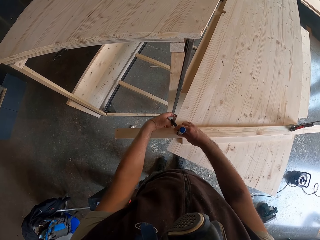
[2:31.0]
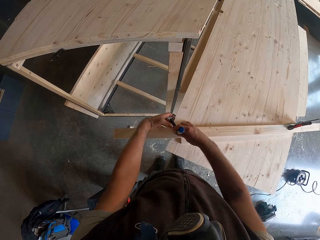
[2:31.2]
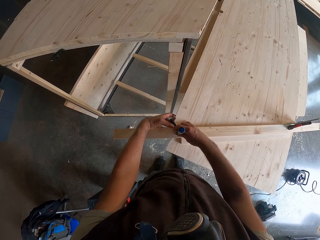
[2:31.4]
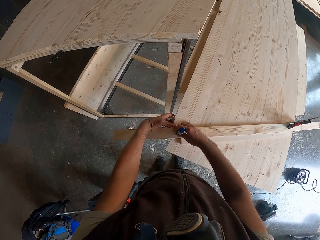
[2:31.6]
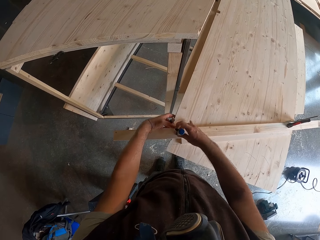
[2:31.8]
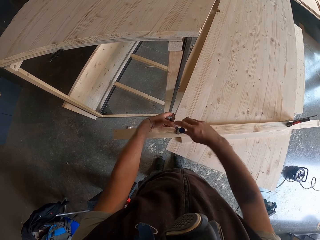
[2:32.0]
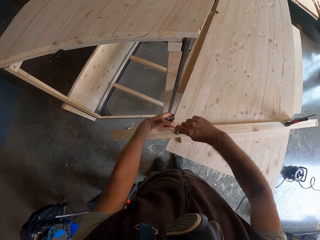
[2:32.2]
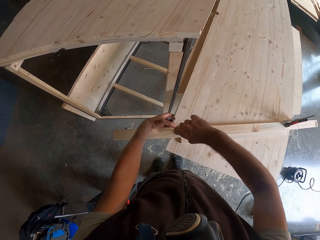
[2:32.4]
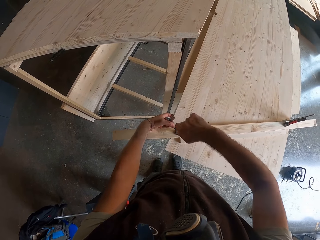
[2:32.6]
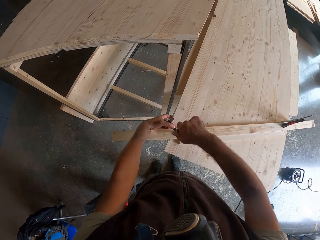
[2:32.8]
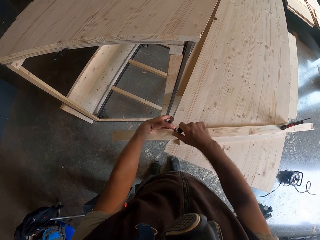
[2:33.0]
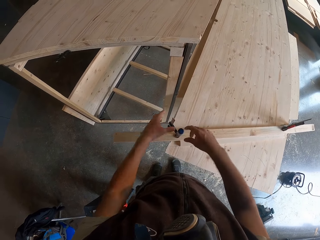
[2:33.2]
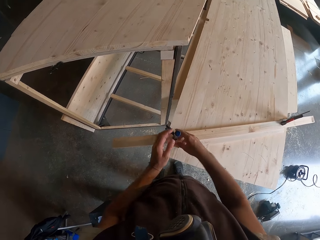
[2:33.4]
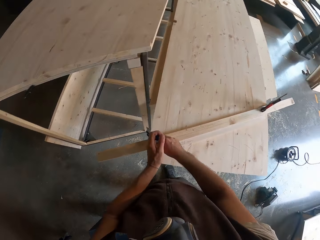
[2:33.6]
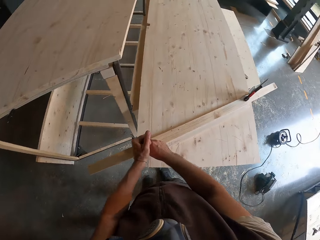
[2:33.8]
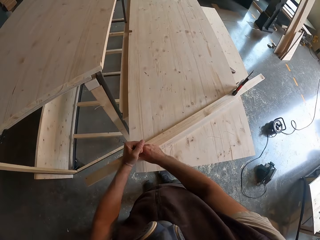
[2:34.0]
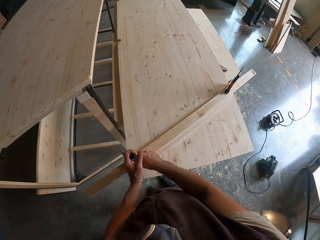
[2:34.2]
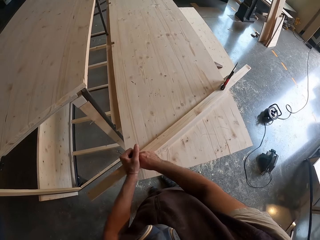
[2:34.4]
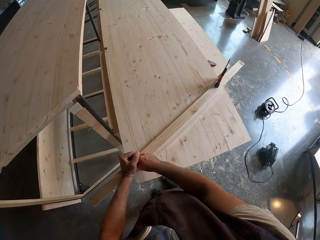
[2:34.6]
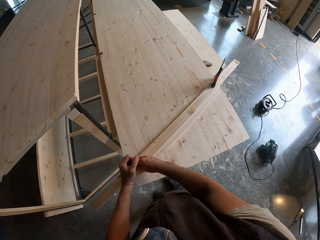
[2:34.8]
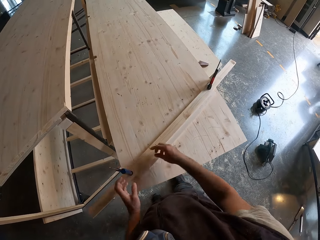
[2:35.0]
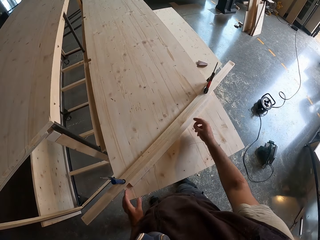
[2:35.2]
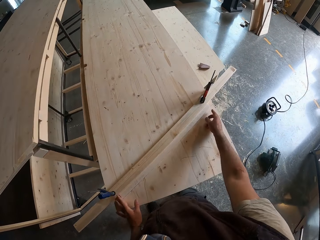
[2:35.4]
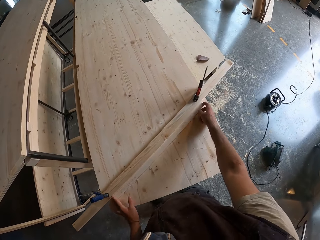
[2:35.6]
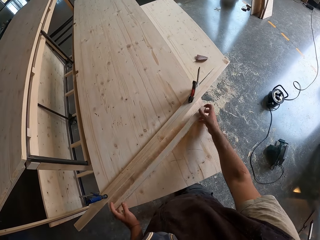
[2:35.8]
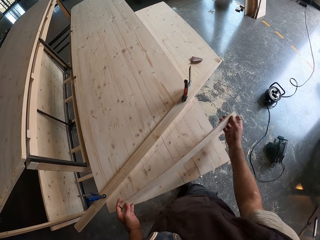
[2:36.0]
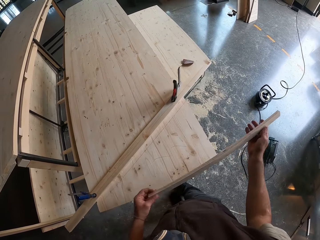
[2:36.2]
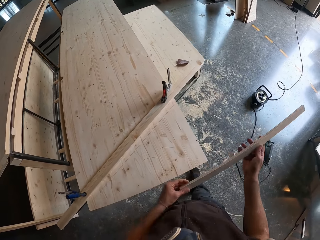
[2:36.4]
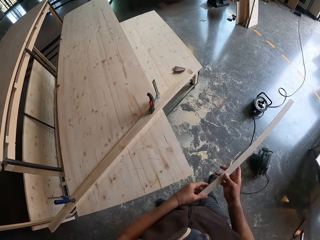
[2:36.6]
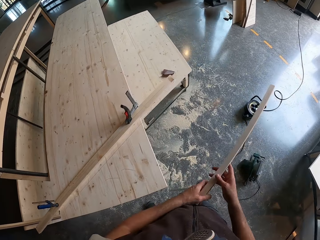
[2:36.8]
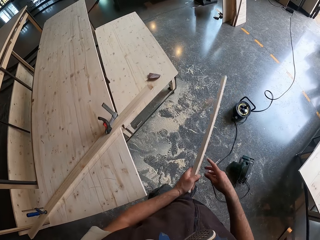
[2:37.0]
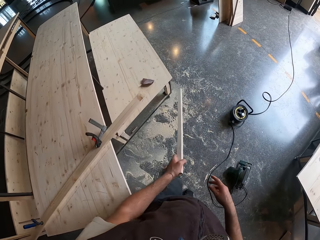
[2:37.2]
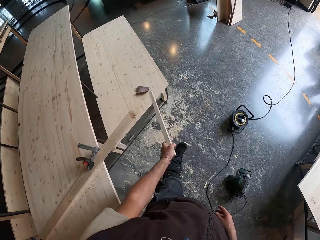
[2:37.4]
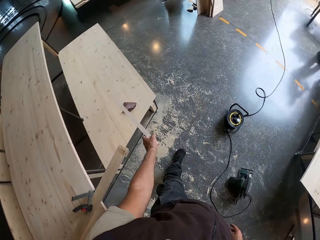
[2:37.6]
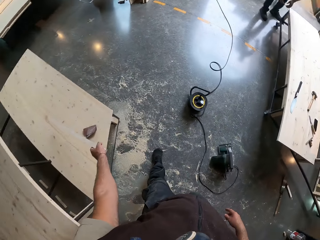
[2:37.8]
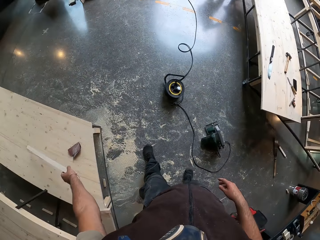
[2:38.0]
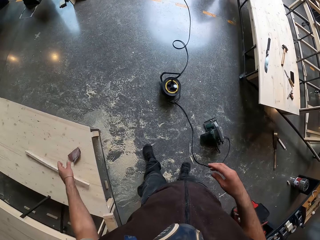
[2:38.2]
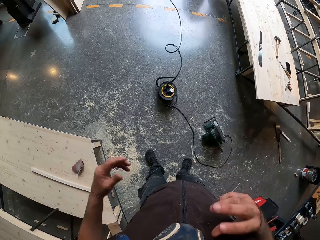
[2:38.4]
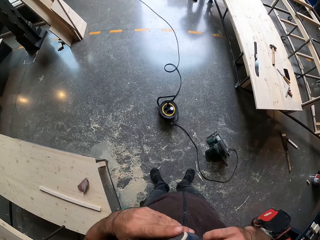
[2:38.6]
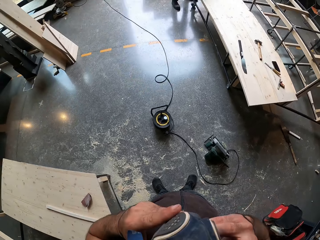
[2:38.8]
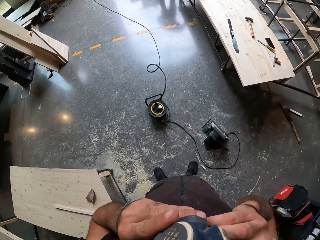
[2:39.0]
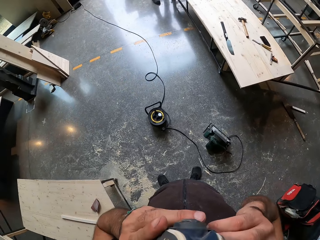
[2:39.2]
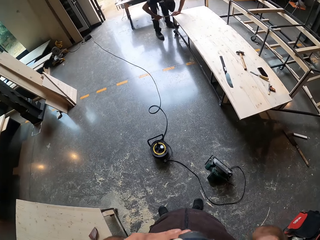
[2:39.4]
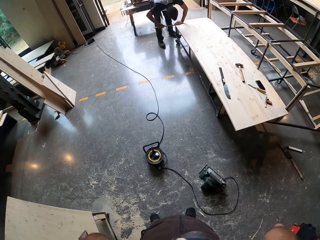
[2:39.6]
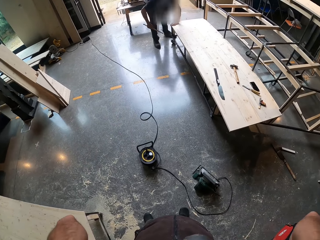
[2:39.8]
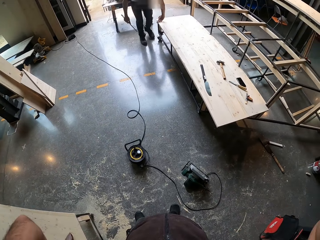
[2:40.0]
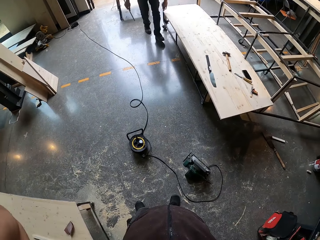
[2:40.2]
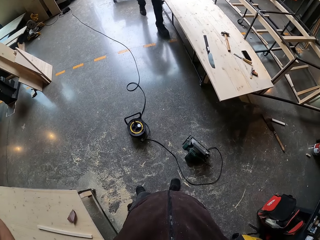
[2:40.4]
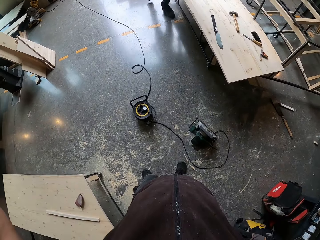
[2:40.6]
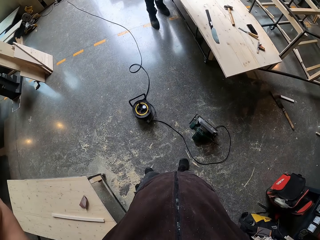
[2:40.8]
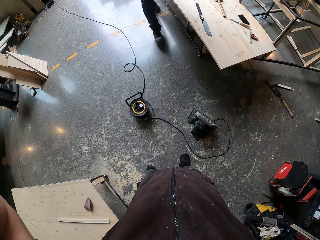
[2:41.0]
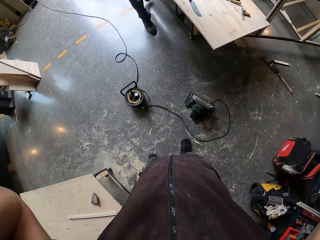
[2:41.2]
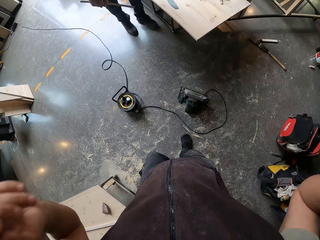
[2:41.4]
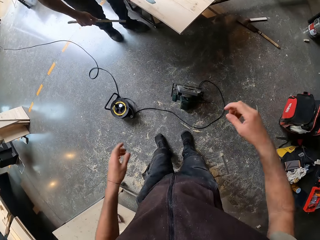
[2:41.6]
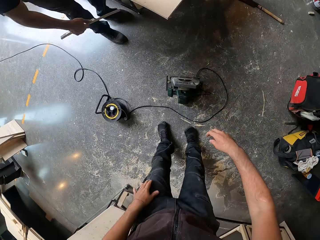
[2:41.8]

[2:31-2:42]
The camera wearer adjusts the F-clamp with both hands. He tightens the F-clamp with his right hand. He picks up the plank of wood with both hands from the furniture. He drops the plank of wood on the furniture with his left hand. He raises both hands to adjust the camera. A person walks in the workshop.

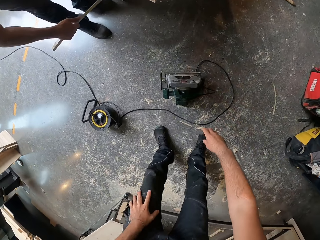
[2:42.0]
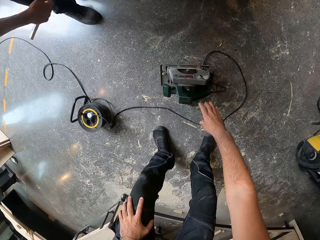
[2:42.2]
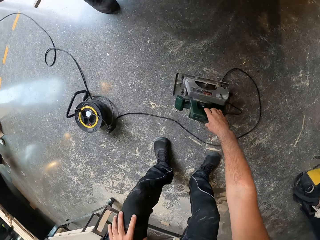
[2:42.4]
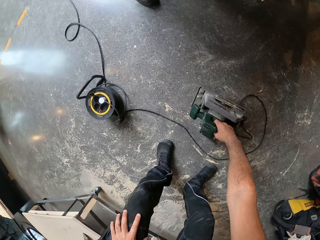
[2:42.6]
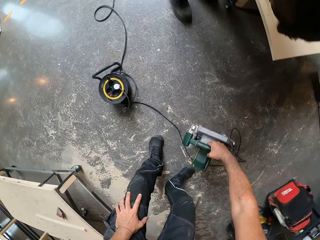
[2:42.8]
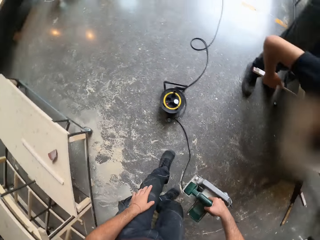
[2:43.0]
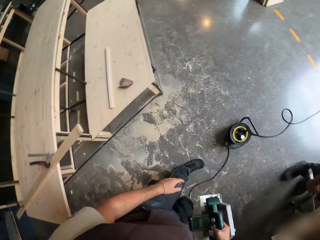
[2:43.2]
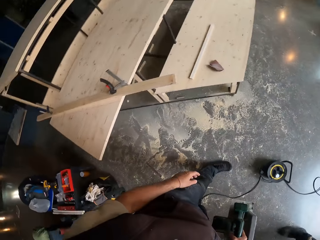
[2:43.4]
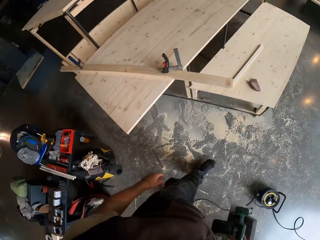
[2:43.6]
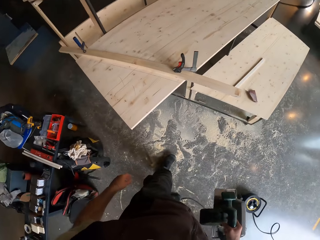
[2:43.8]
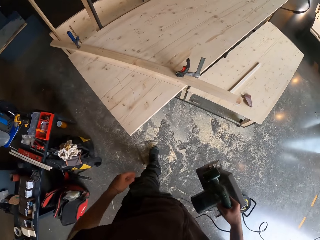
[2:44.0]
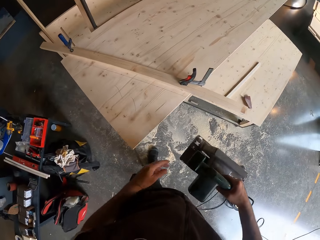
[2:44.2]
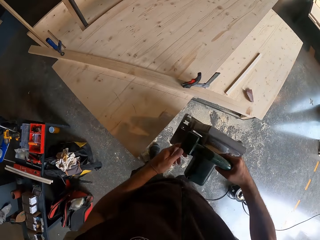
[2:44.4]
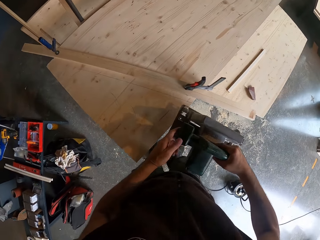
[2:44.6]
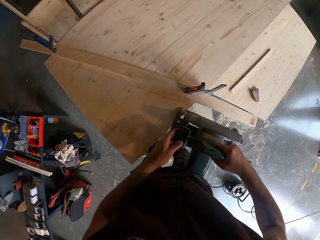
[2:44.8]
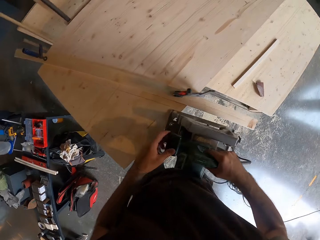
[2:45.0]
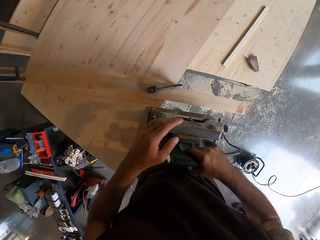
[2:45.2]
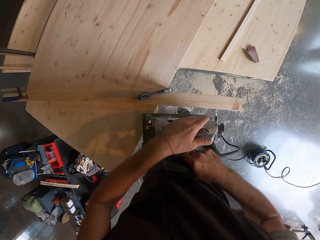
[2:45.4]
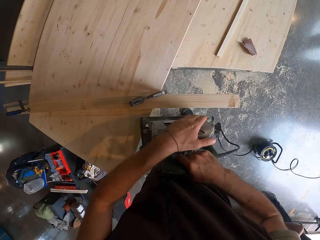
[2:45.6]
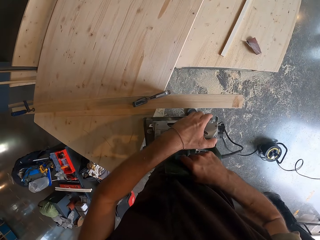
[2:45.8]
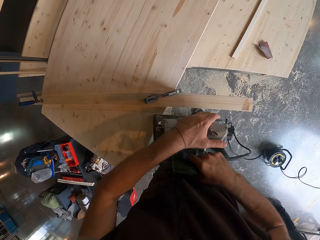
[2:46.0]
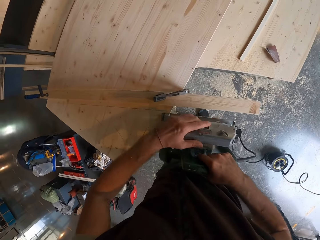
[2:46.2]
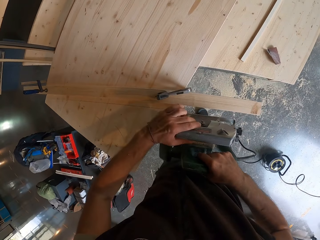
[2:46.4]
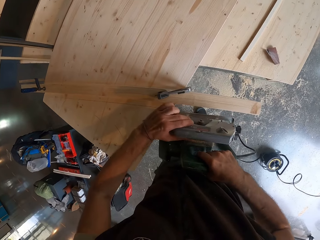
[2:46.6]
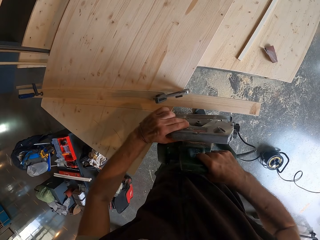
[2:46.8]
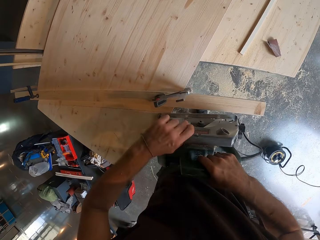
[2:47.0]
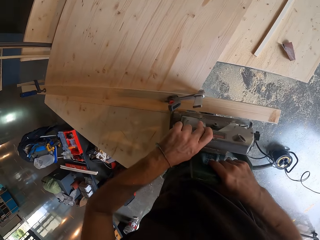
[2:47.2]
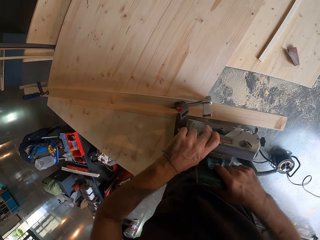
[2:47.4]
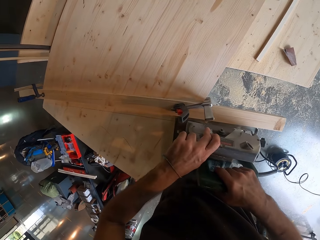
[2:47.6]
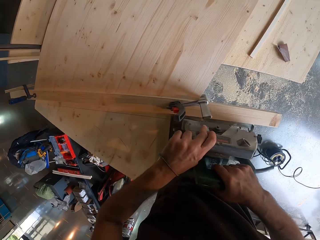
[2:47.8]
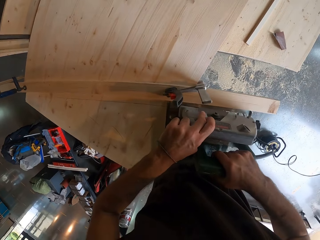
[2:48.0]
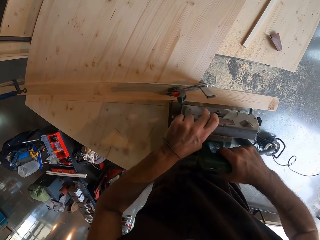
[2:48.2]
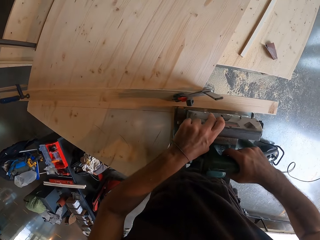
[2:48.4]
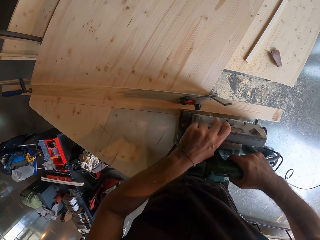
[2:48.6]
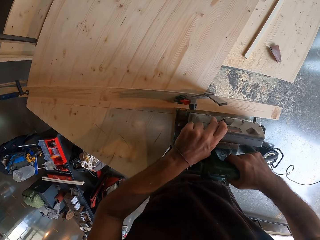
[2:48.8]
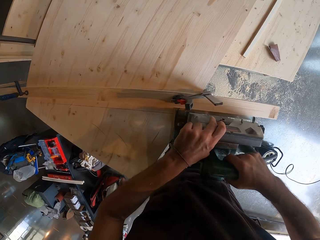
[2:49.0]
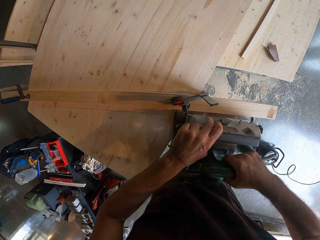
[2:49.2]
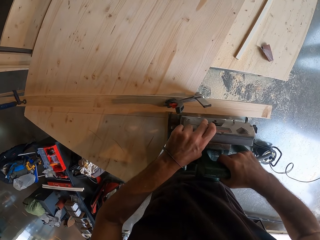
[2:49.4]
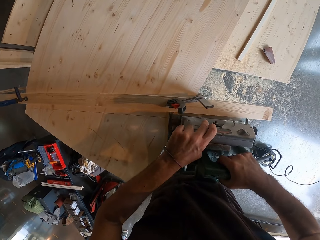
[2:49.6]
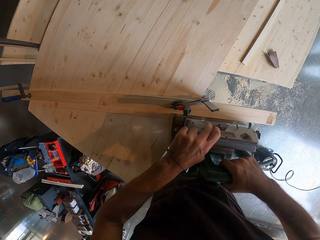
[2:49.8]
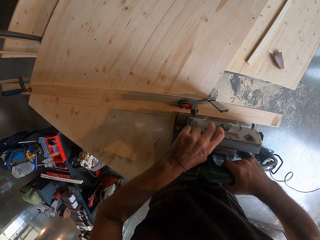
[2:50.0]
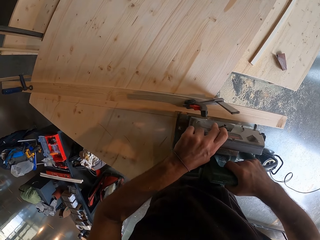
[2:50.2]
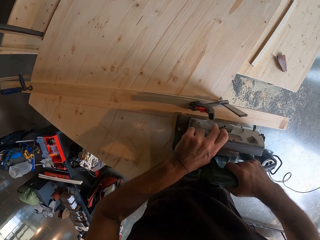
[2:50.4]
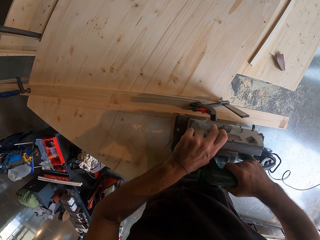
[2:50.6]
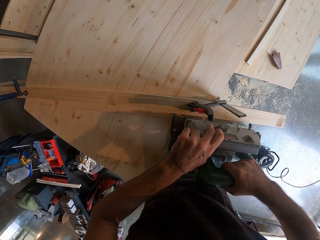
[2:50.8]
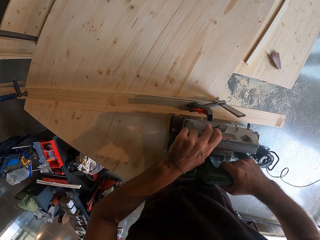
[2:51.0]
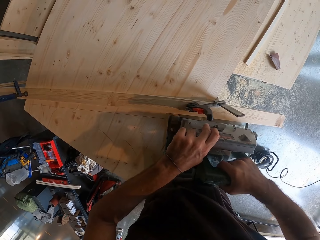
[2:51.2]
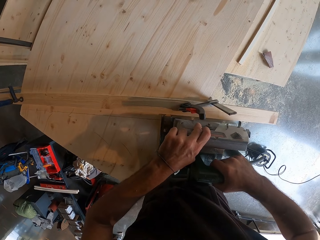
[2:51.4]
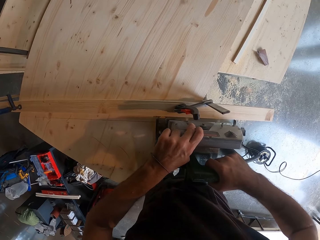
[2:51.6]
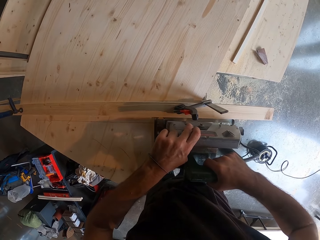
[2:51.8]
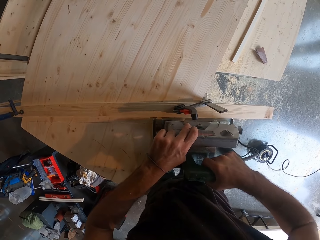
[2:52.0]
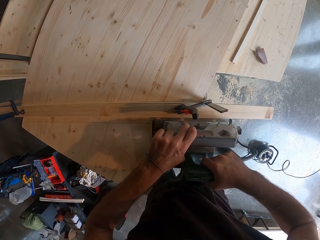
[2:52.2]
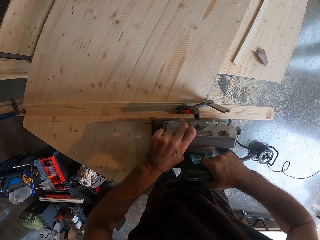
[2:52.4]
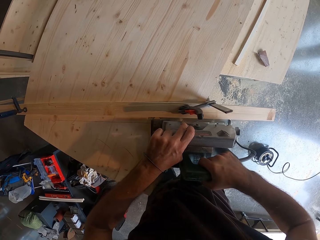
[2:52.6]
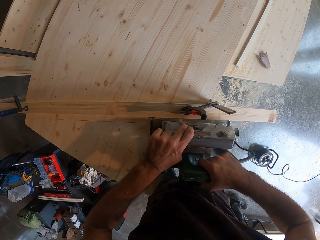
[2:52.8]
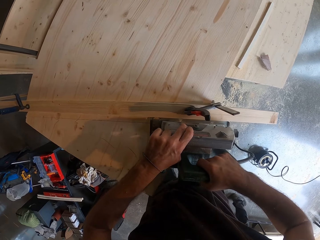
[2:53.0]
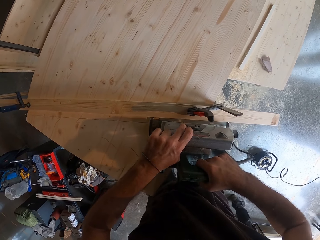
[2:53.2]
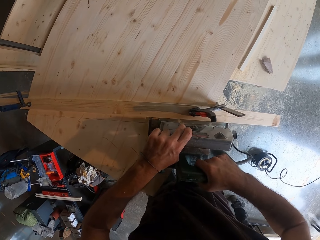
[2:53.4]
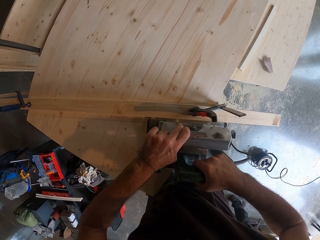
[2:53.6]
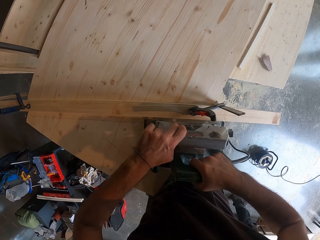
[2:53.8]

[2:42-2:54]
The camera wearer picks up the electric jigsaw or wood cutting machine with his right hand. He hinges the electric jigsaw on the furniture with both hands. He operates the wood cutting machine. He presses a button on the electric jigsaw with his left hand. He cuts across the plank of wood with the electric jigsaw with both hands.
